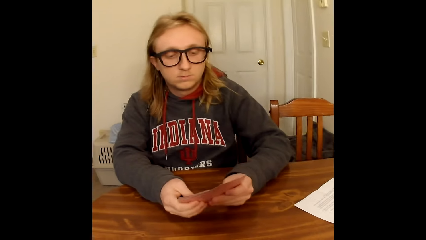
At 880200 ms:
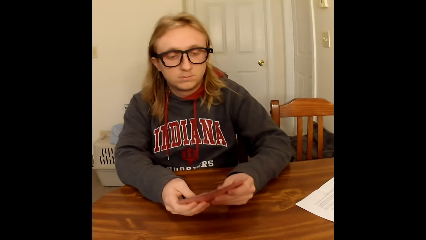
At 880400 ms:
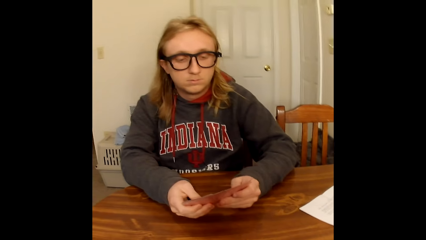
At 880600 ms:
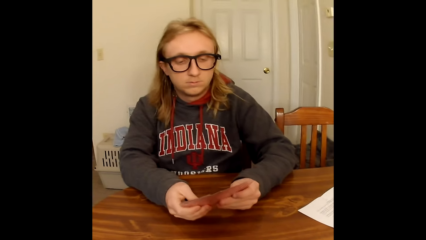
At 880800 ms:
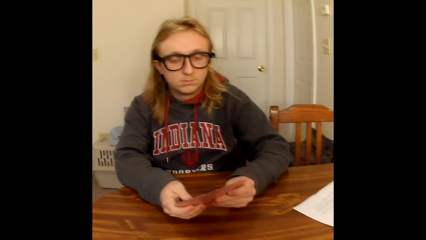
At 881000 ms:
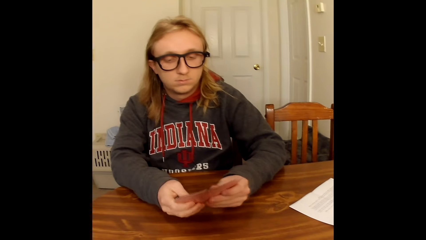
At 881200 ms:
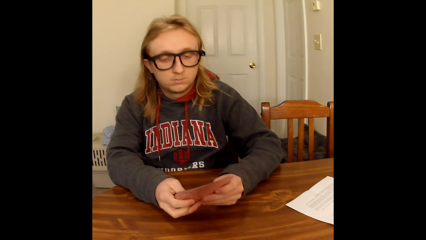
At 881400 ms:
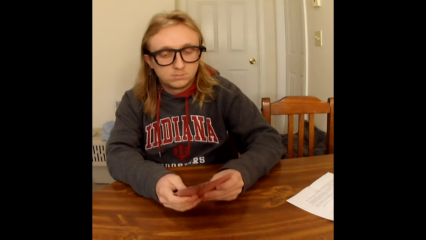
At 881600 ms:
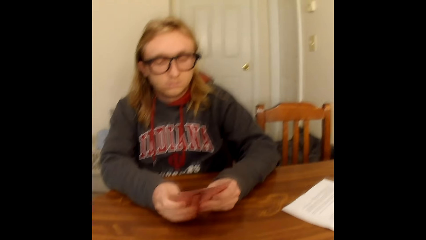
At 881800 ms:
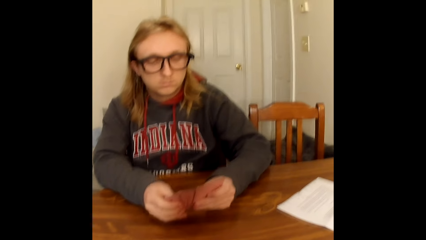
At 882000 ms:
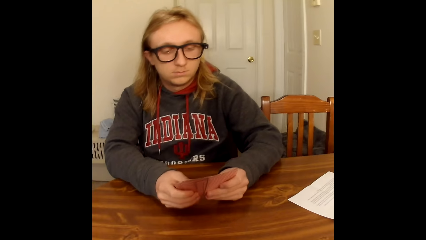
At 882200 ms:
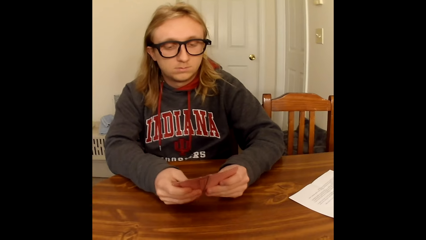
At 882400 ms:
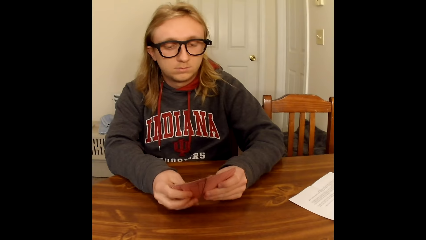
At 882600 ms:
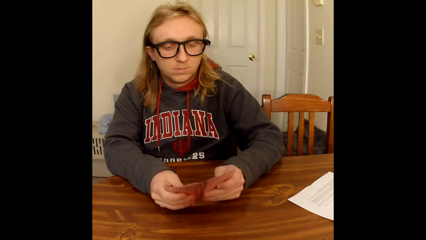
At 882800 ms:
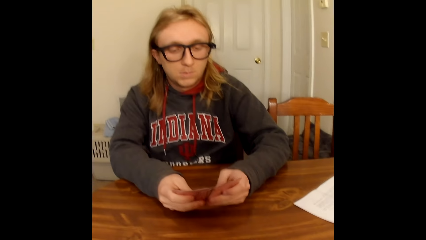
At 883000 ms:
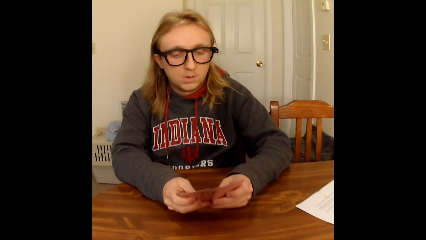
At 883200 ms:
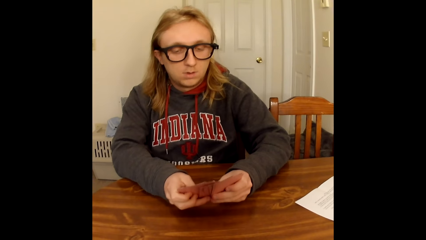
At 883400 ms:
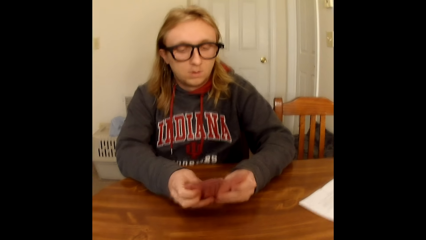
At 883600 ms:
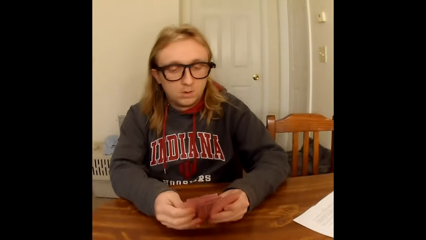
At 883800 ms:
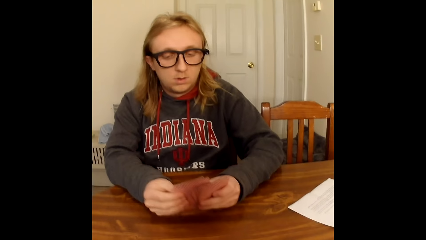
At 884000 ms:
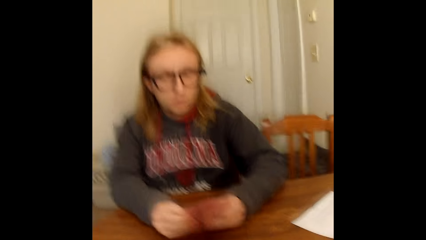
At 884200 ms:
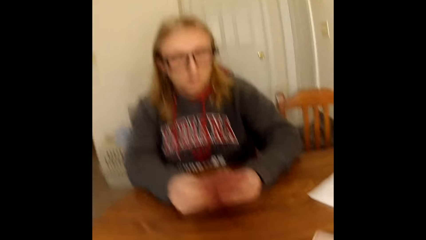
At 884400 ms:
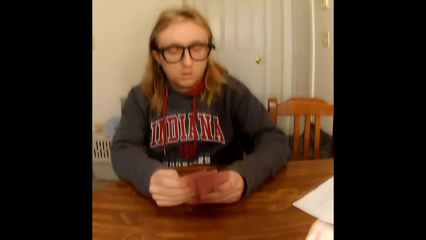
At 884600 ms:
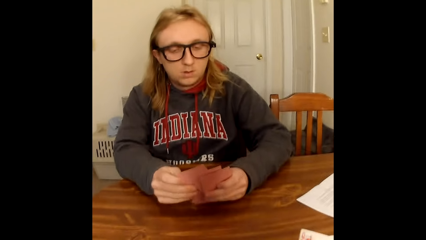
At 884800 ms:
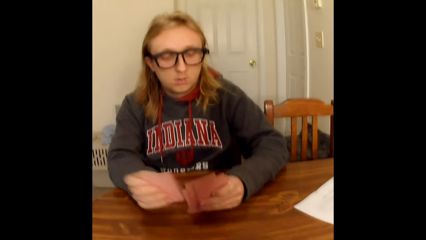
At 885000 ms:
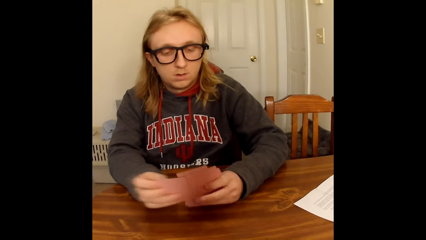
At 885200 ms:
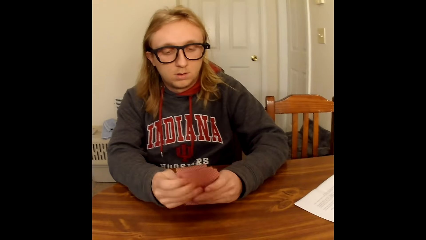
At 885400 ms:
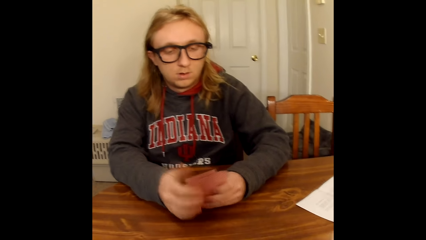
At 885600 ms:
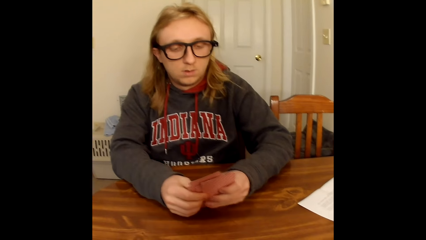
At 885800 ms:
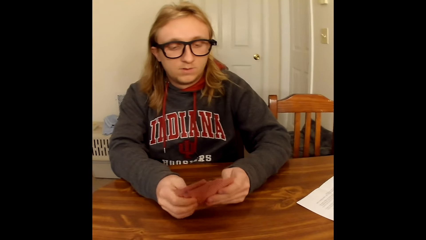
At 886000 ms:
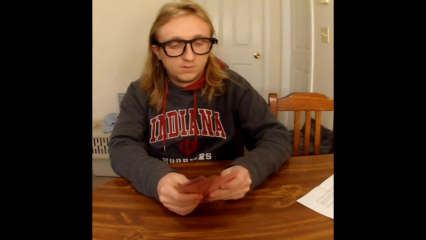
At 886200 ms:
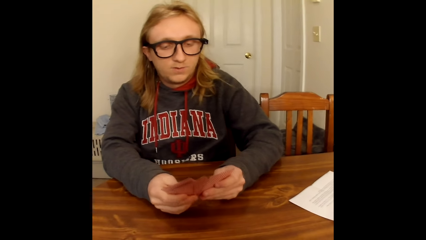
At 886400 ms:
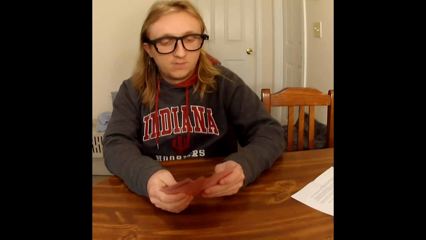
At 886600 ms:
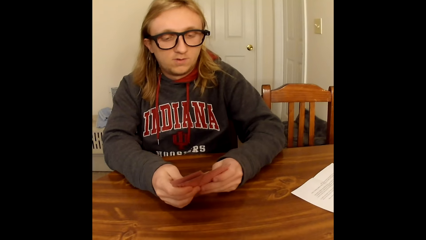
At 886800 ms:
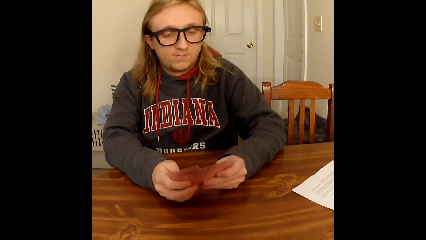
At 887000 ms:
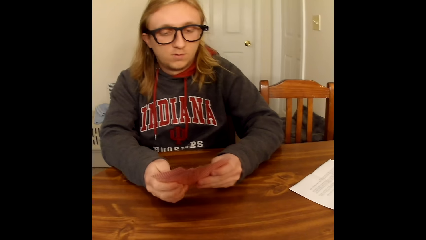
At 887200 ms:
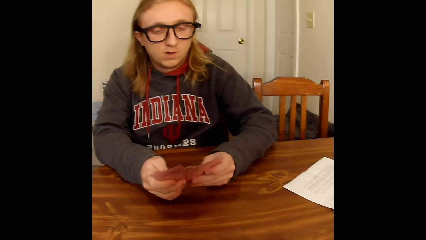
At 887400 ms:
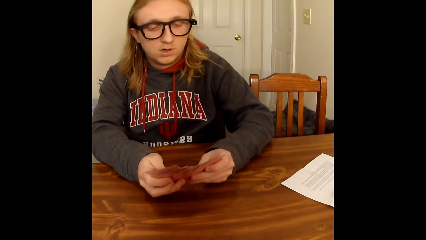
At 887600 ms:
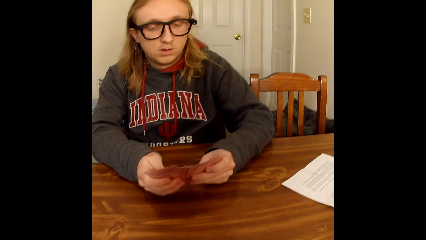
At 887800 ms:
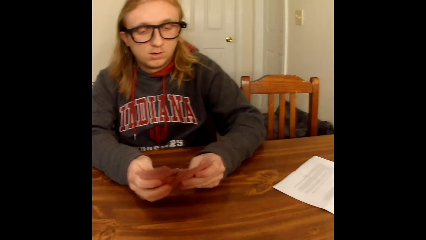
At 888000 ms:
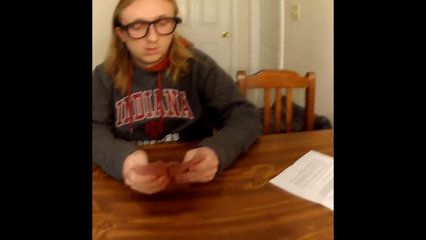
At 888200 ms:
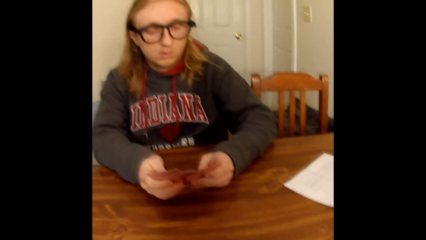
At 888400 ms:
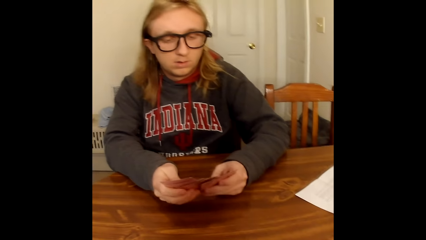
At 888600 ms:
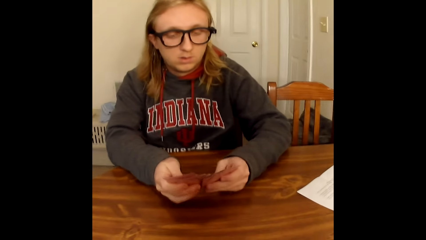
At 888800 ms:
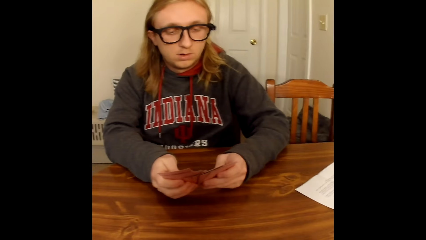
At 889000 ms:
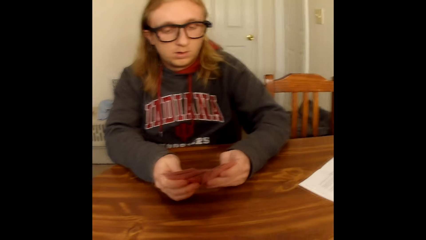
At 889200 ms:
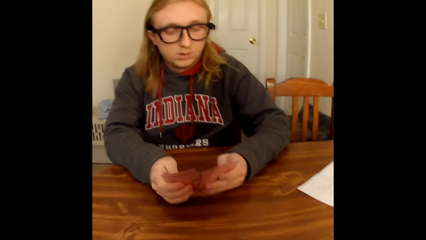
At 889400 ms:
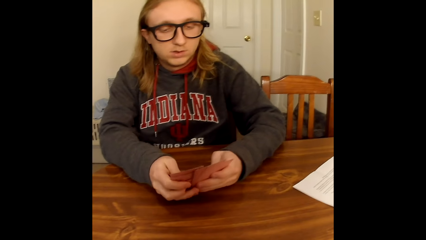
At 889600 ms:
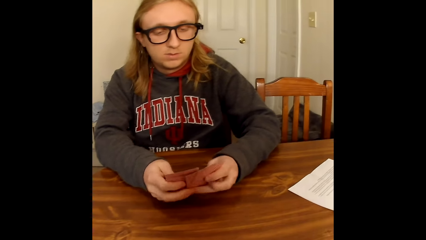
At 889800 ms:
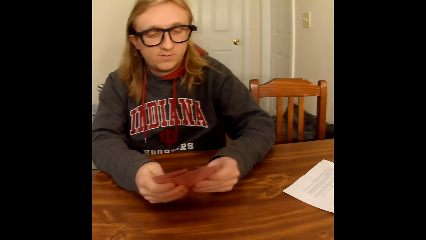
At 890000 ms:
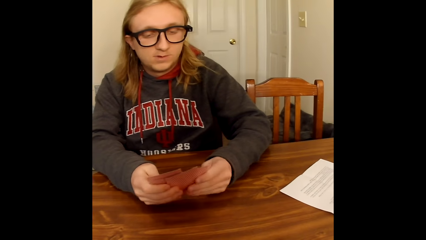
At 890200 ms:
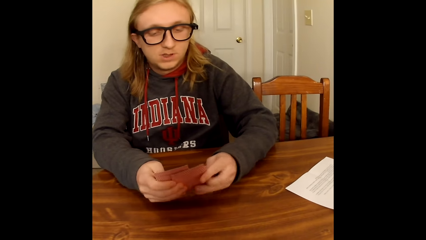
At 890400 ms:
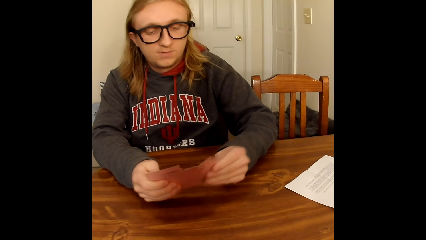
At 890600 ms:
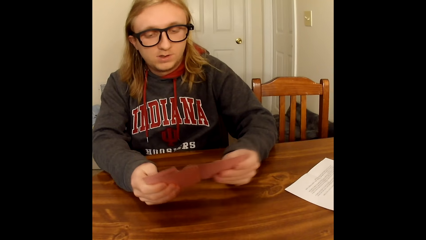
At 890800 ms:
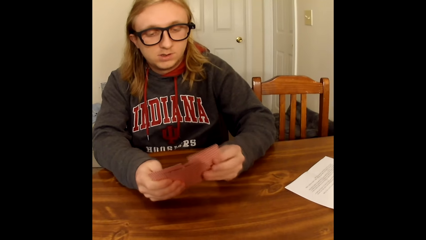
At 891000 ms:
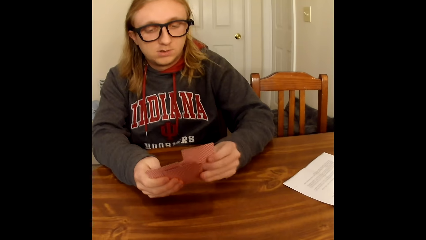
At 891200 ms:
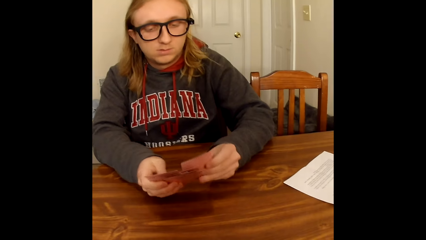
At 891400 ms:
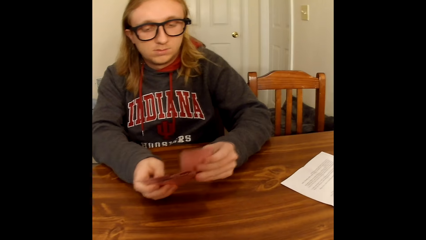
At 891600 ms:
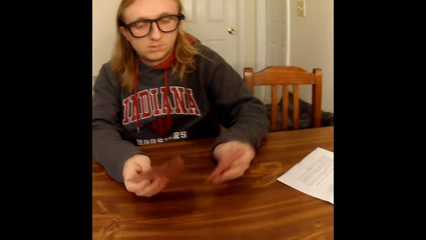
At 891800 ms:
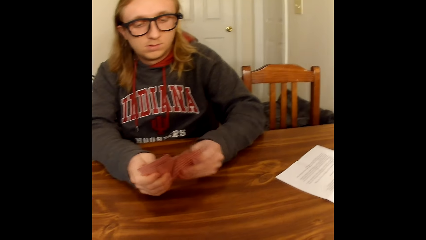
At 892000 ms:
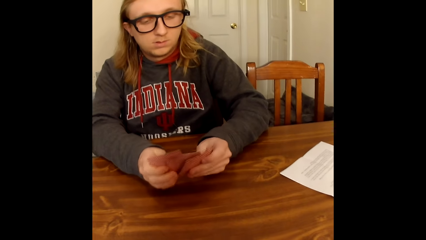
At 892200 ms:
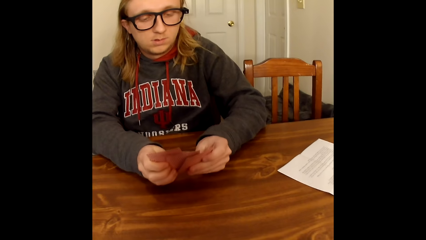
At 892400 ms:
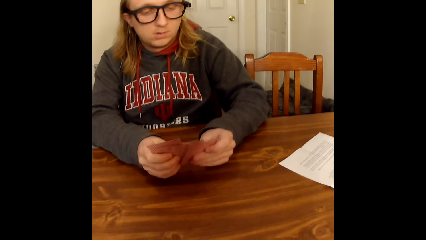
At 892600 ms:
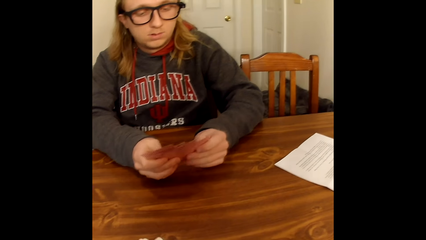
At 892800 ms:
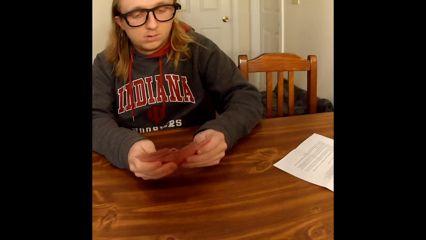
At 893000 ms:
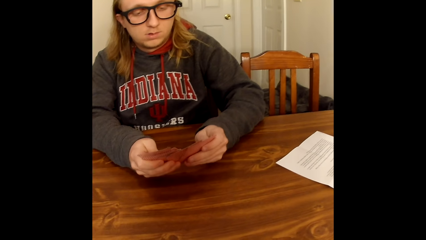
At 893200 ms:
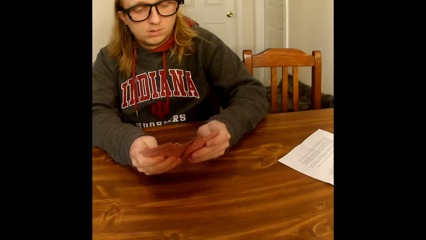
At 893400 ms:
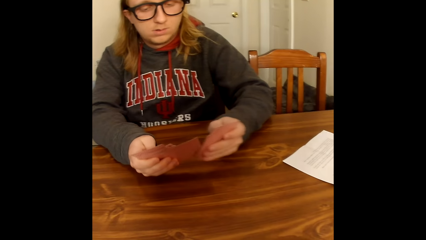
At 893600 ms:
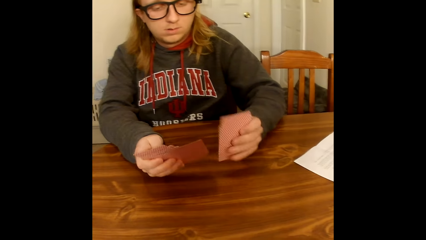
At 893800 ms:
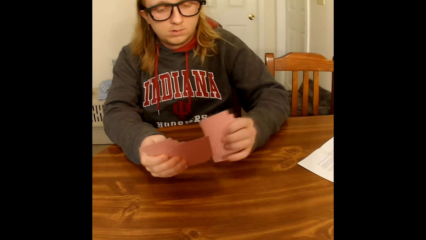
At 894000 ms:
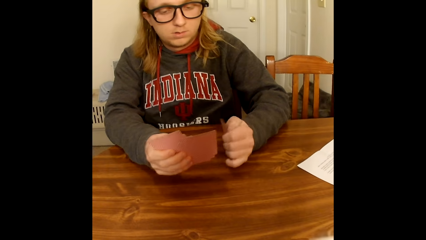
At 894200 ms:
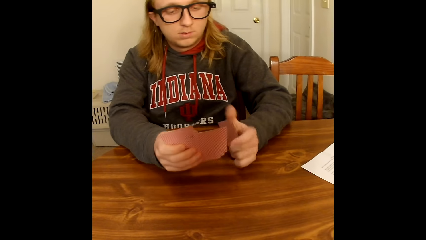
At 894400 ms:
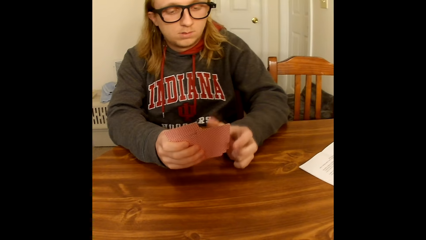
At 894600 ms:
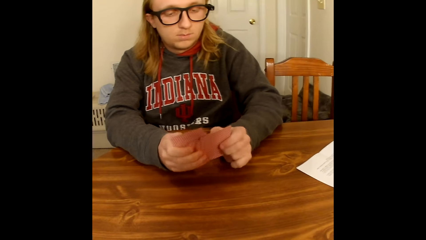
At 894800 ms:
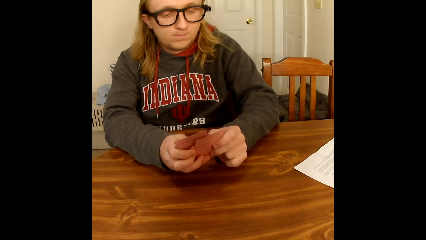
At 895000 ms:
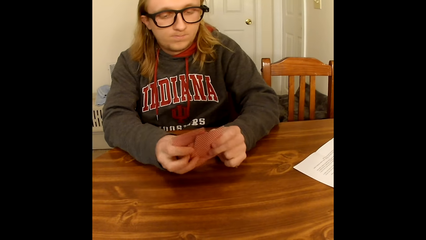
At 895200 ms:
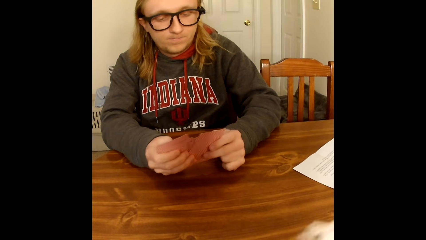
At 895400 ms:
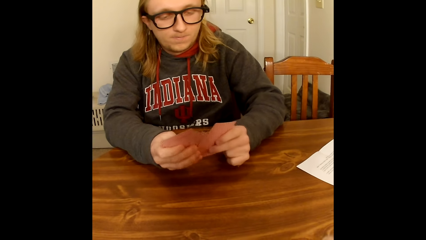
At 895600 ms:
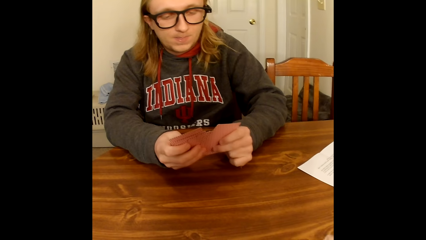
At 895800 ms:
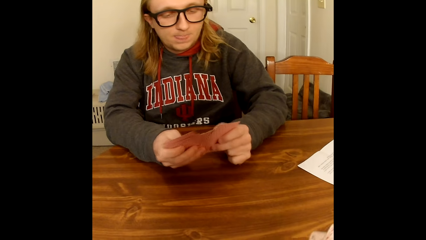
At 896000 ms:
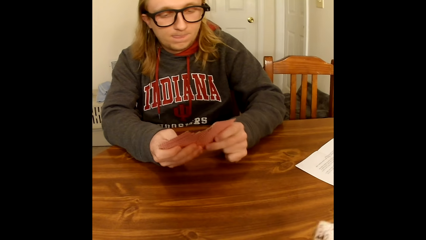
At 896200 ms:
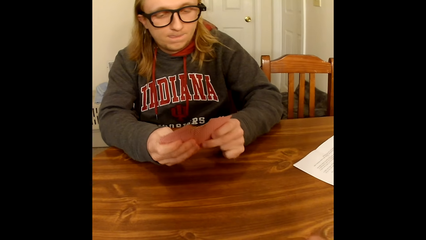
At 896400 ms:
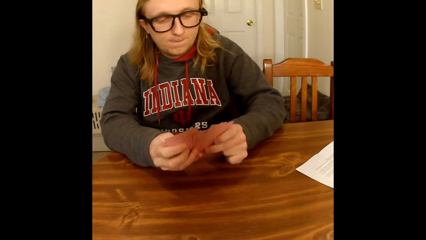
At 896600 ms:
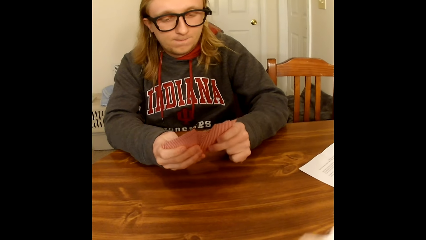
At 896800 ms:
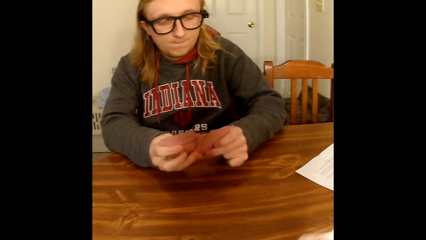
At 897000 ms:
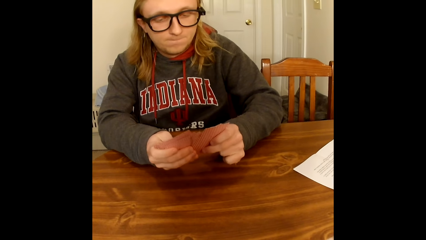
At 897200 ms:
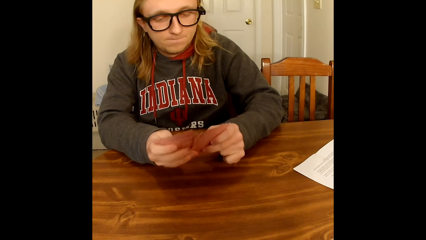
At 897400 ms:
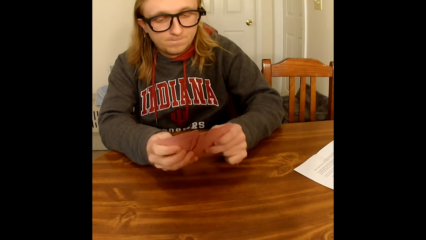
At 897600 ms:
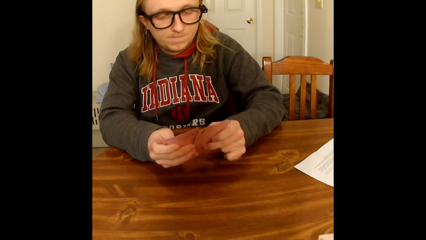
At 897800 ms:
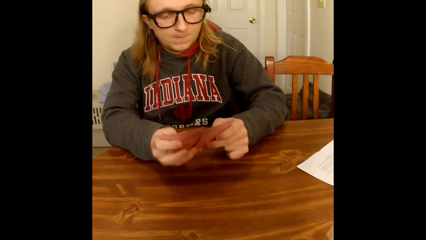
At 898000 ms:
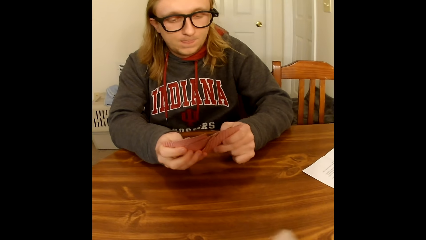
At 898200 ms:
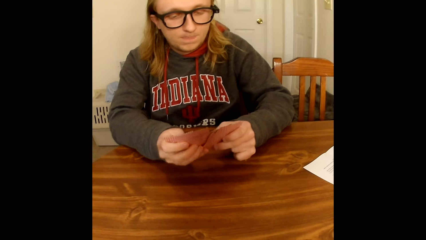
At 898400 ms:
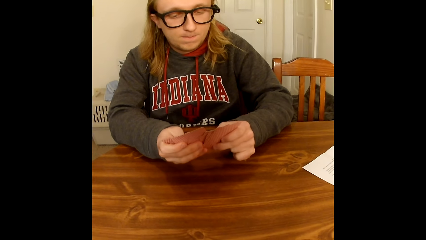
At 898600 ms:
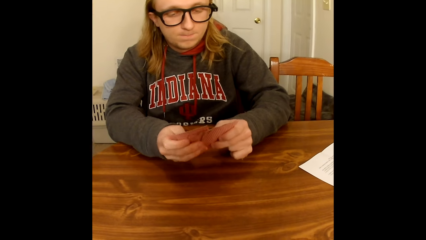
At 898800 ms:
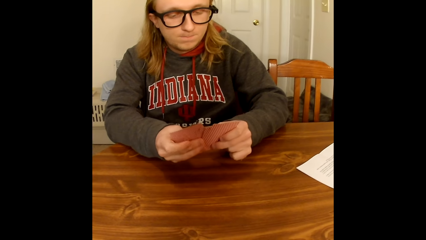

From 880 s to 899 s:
A man picks up the cards. The man arranges the cards. The man looks at the cards.
